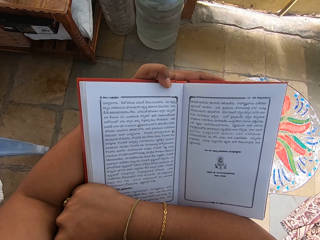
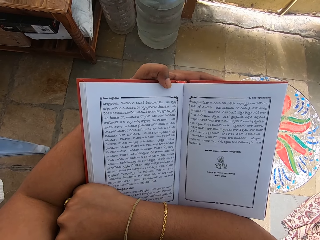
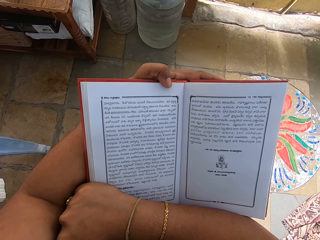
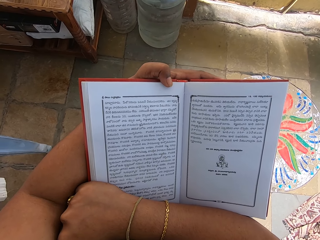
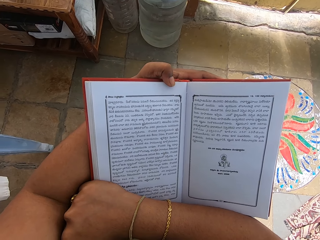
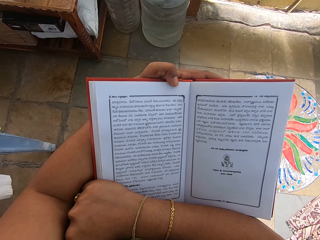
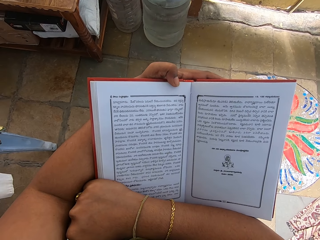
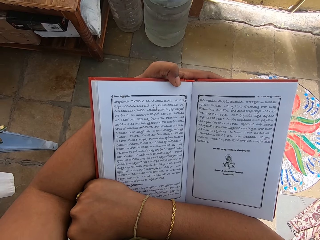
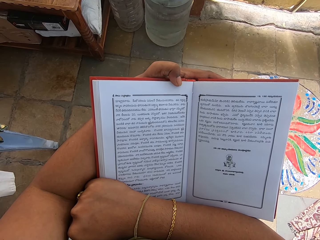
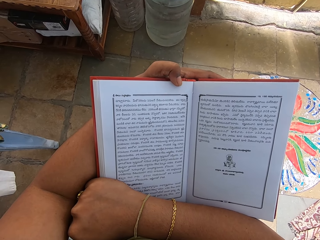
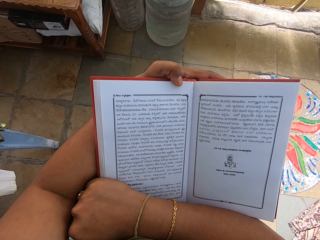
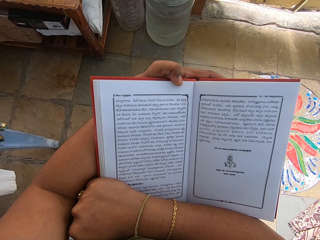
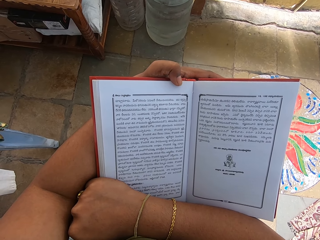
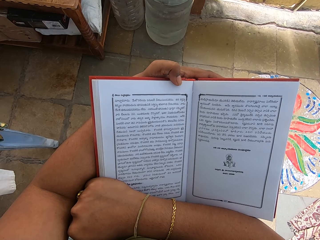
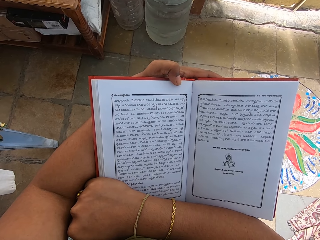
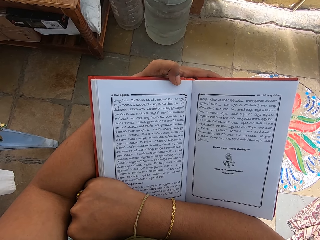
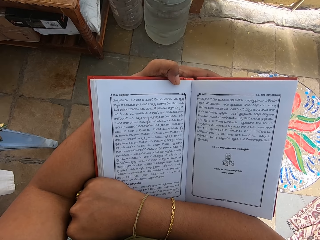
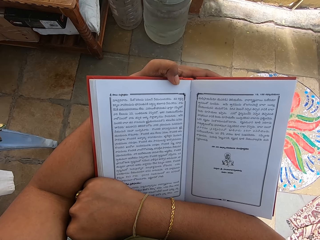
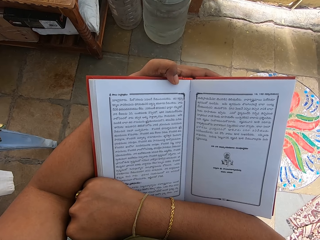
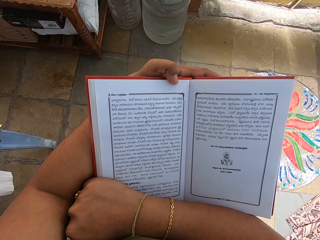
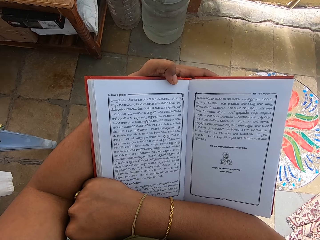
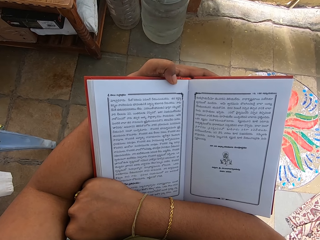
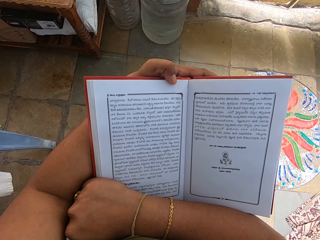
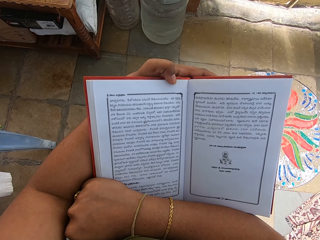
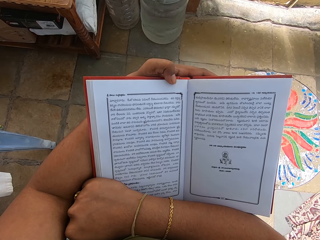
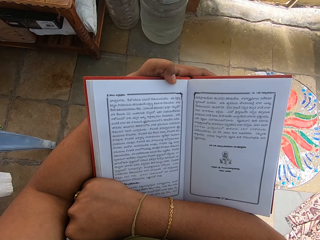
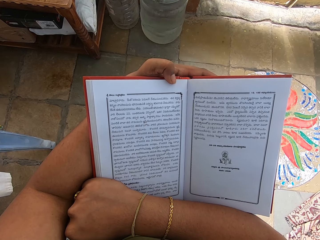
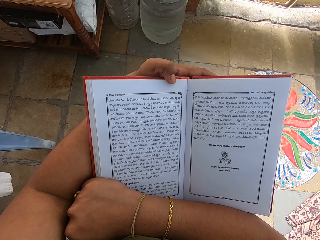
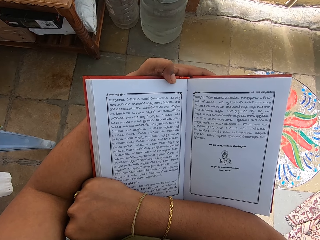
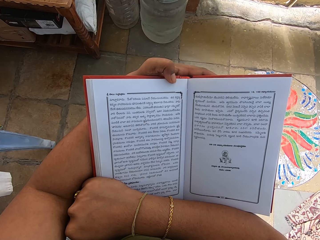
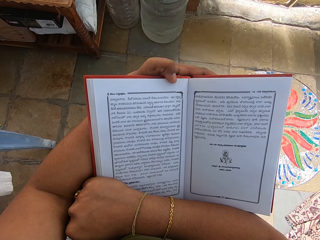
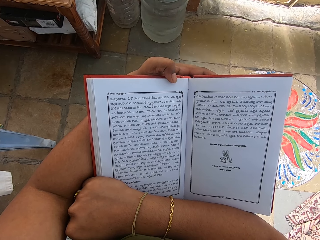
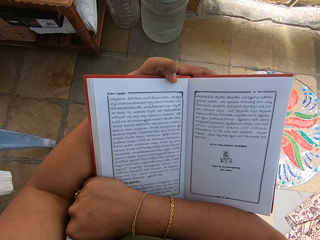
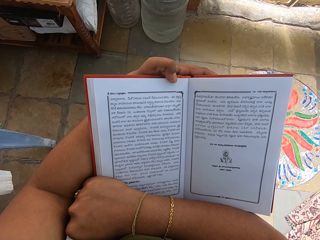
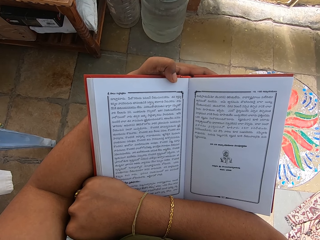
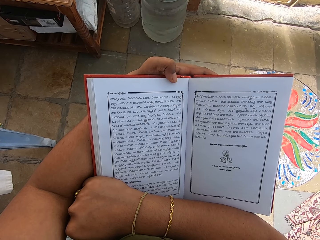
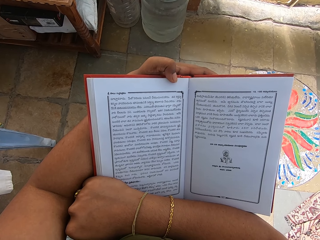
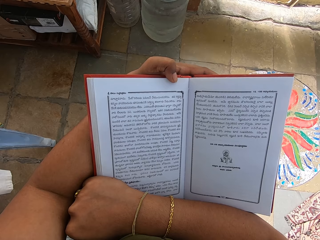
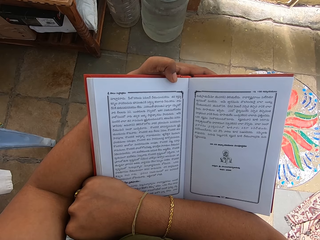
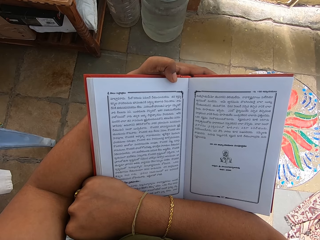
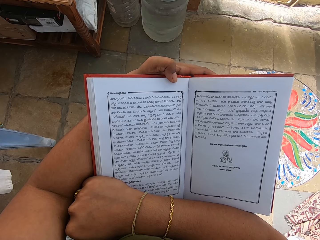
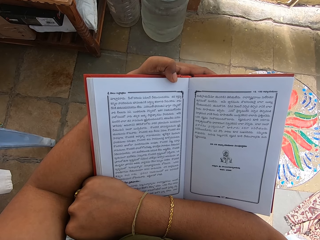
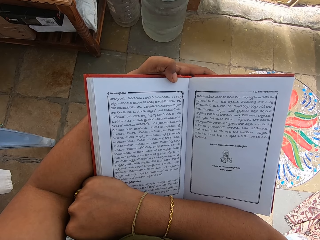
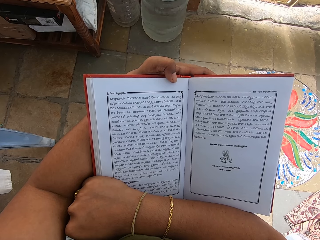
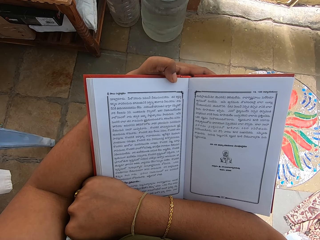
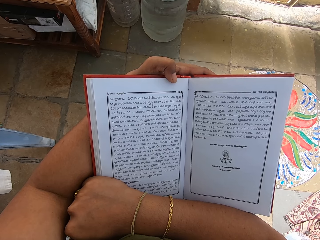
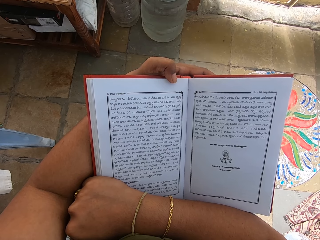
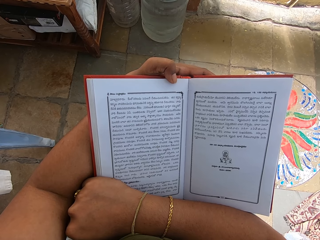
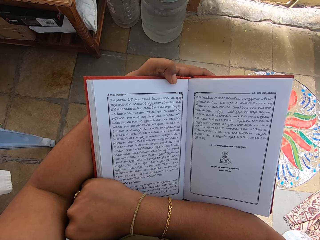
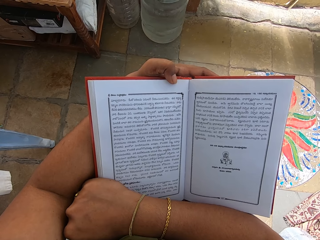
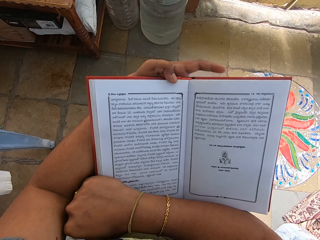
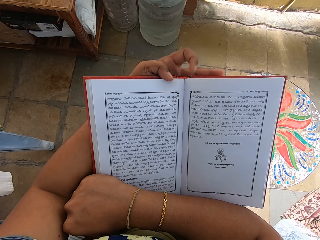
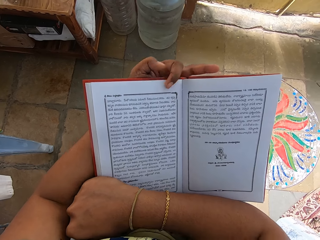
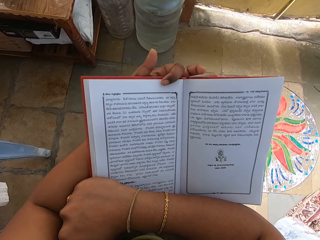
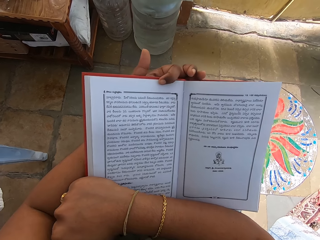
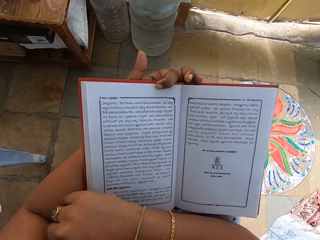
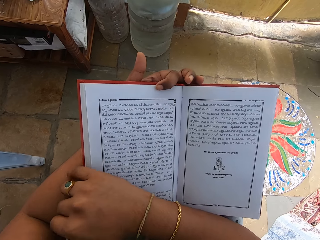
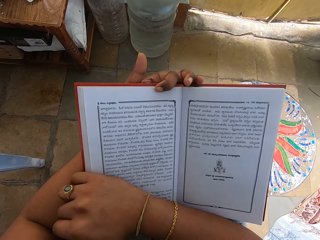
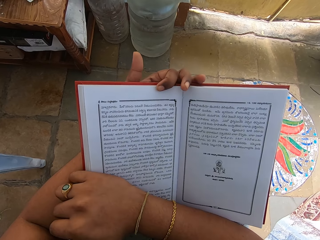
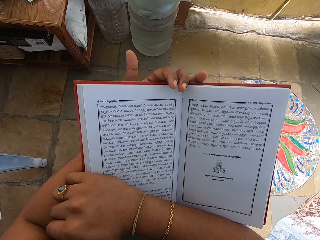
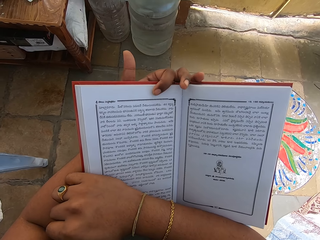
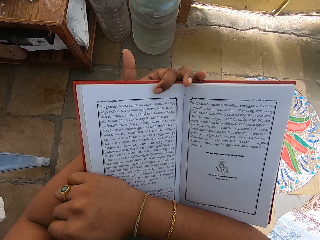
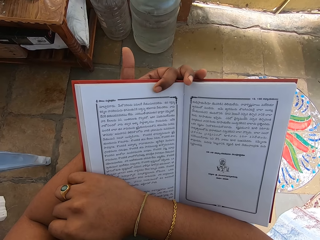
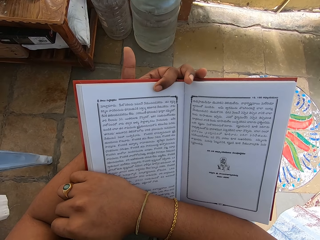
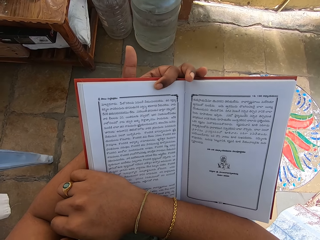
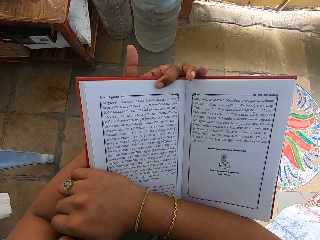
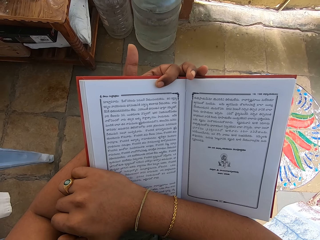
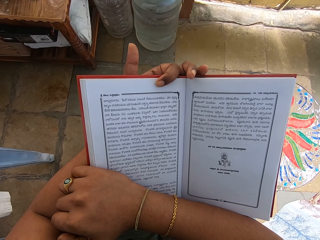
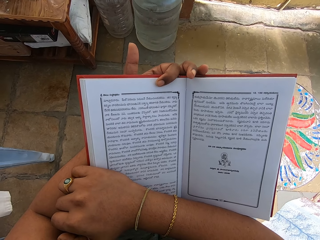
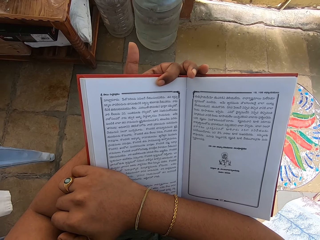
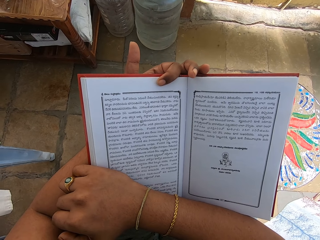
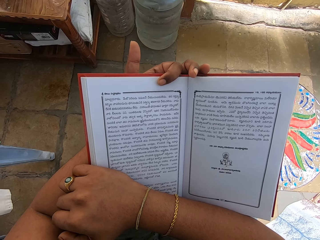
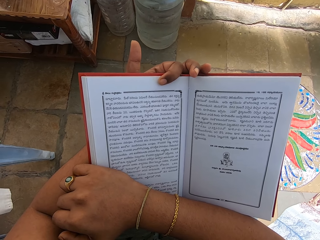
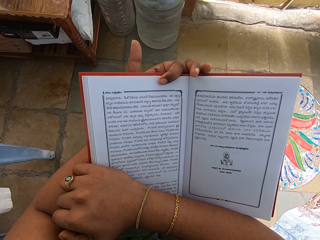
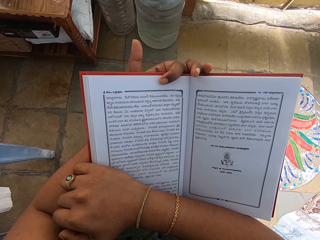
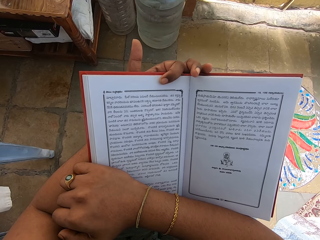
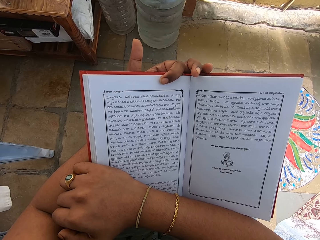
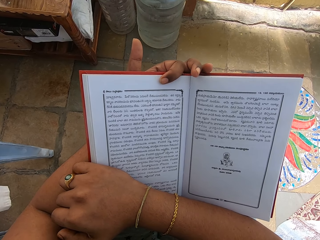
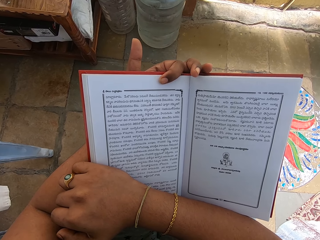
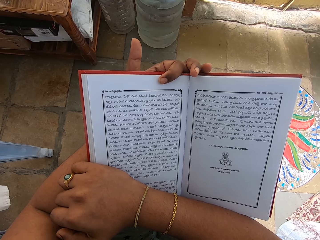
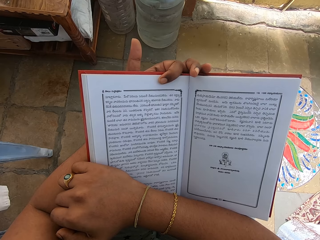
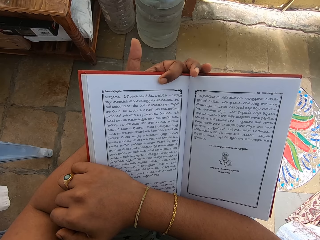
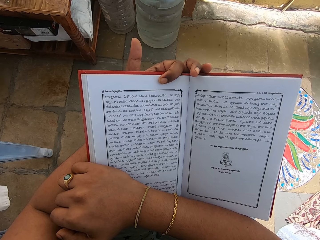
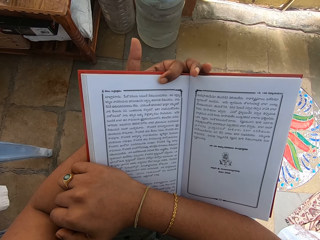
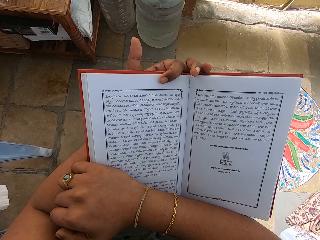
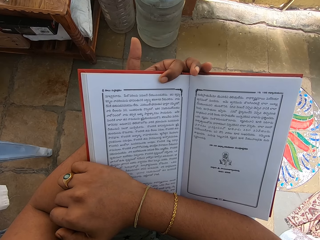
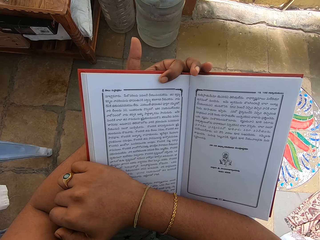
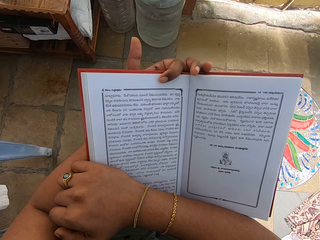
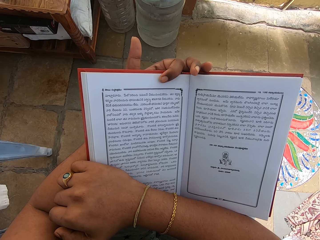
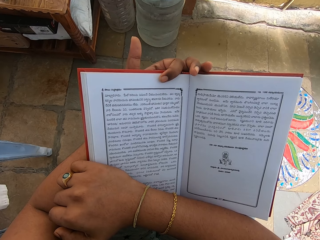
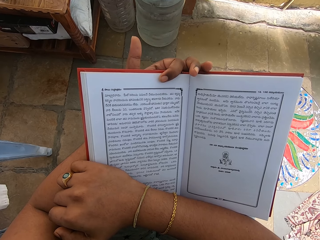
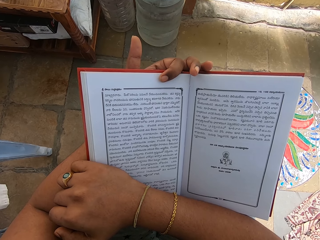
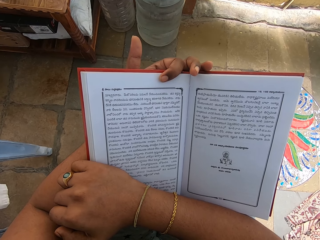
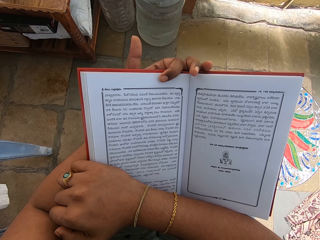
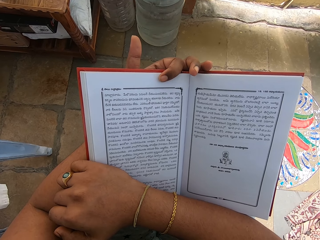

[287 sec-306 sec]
The camera wearer reads the book. They move the left hand. They read the book.

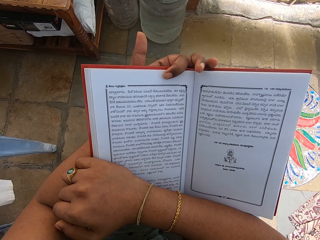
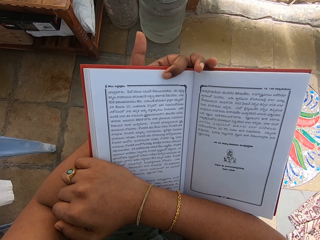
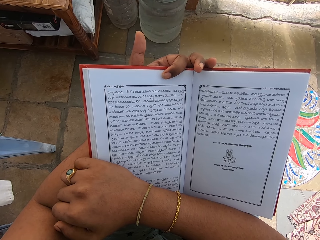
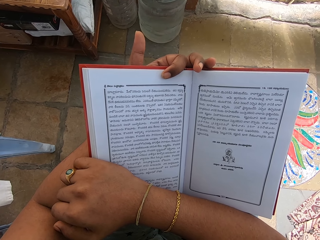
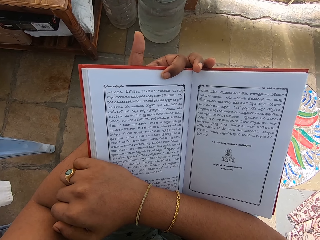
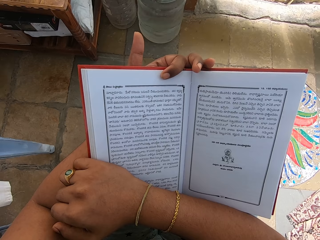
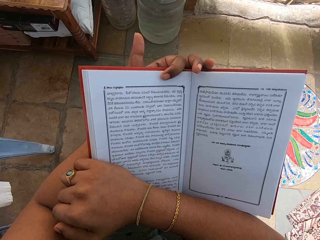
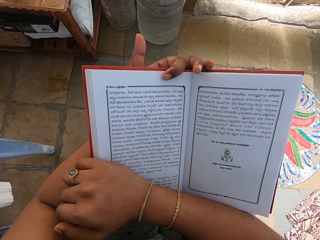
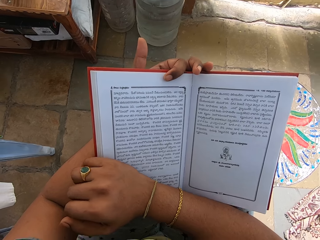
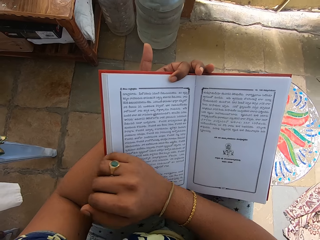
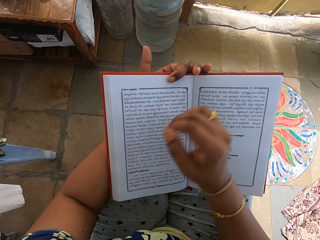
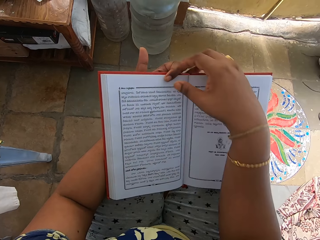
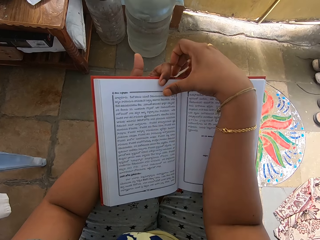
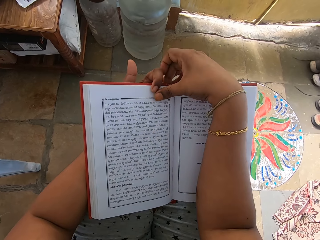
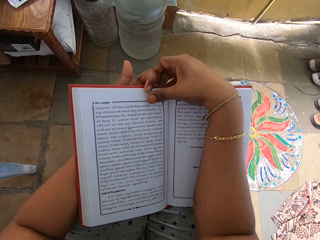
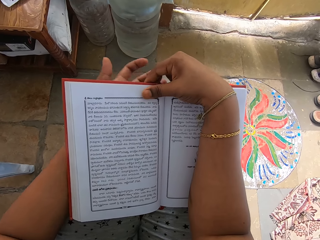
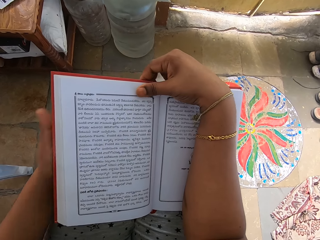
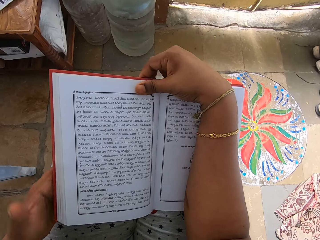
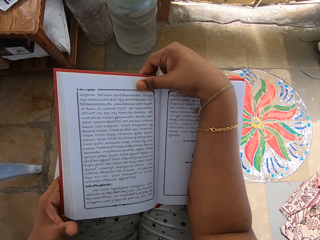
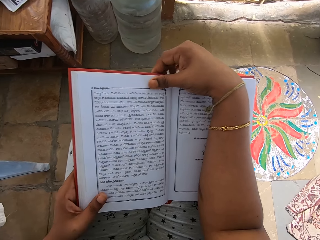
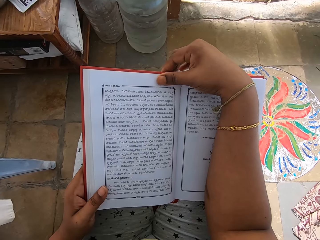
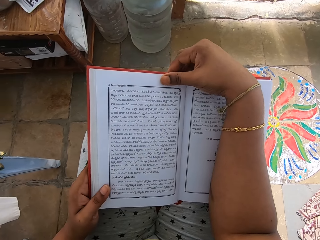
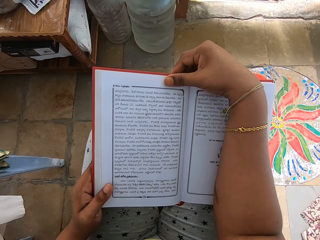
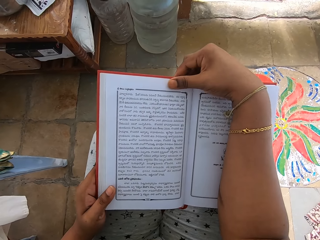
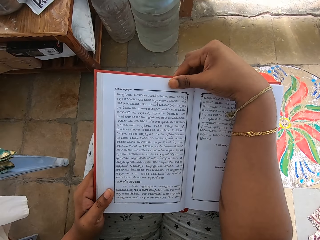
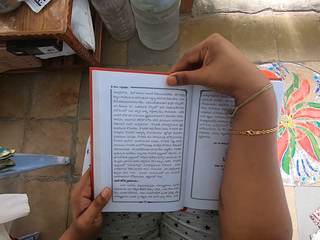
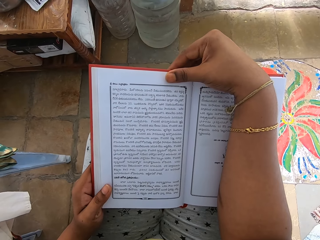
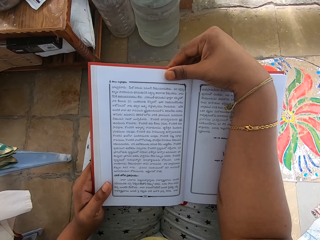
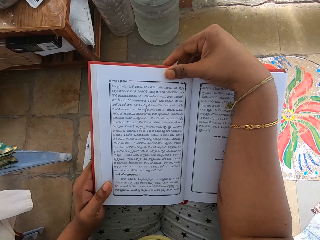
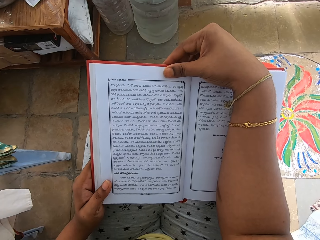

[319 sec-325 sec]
The camera wearer adjusts her right hand on the book. She holds the book with the right hand. She adjusts her left hand on the book. She holds the book with the left hand. She reads the book.
